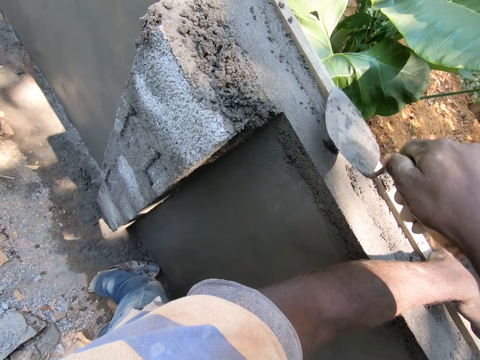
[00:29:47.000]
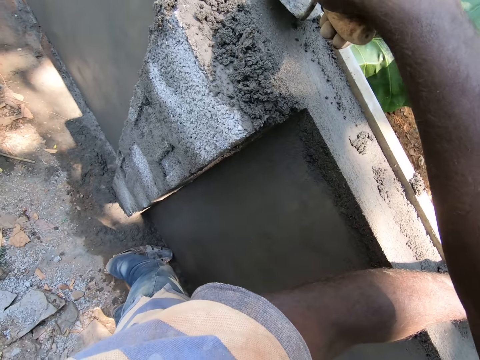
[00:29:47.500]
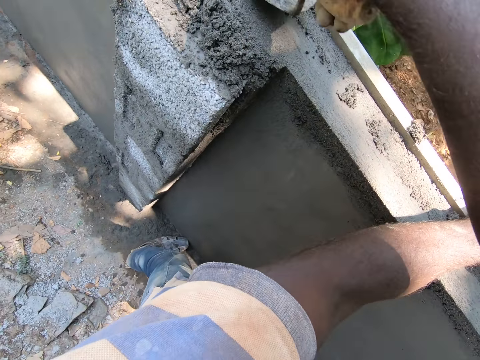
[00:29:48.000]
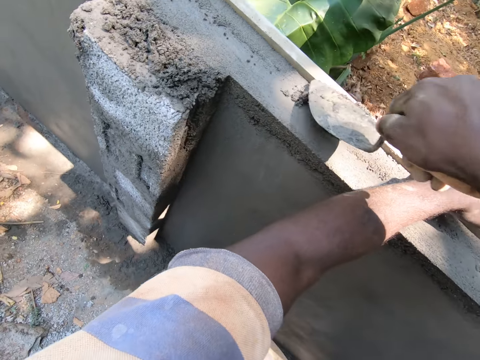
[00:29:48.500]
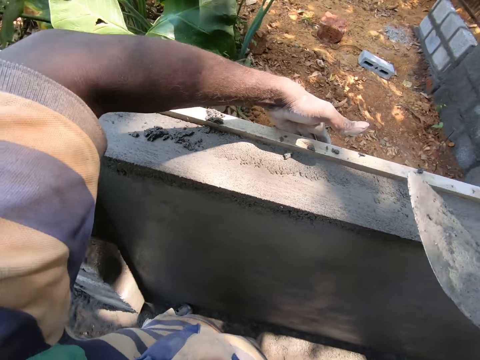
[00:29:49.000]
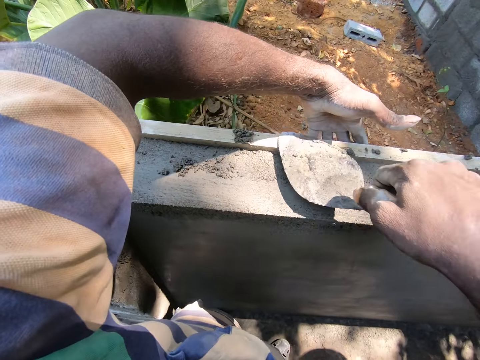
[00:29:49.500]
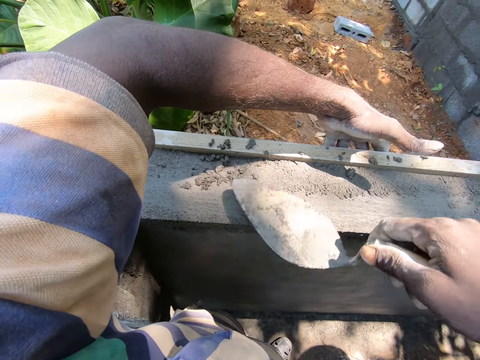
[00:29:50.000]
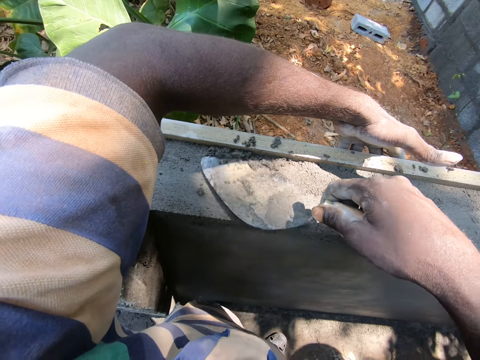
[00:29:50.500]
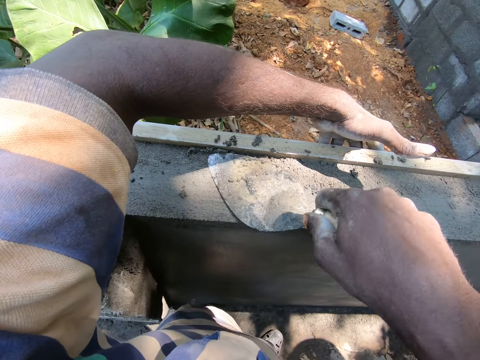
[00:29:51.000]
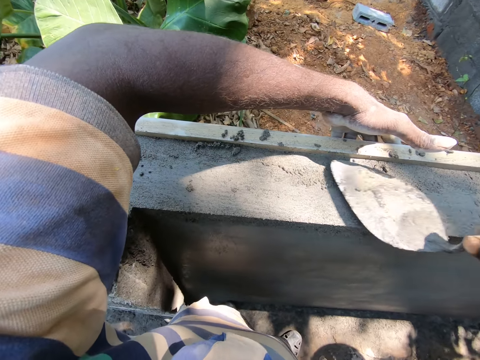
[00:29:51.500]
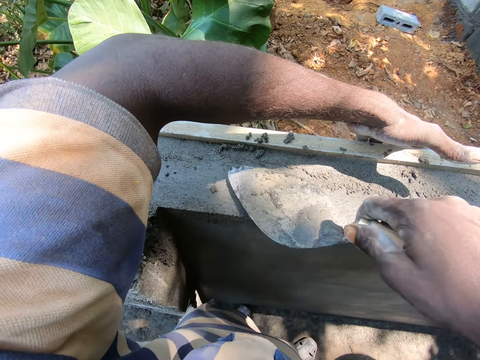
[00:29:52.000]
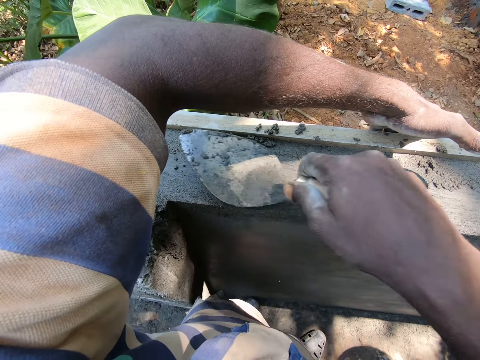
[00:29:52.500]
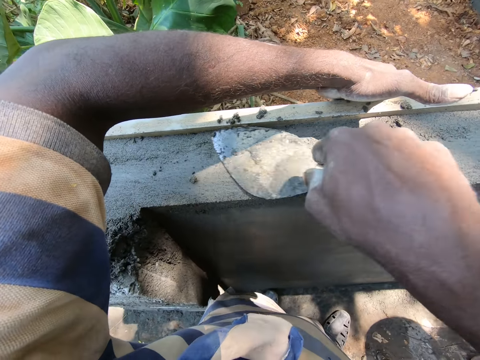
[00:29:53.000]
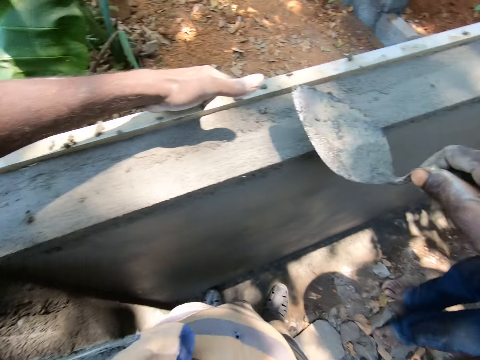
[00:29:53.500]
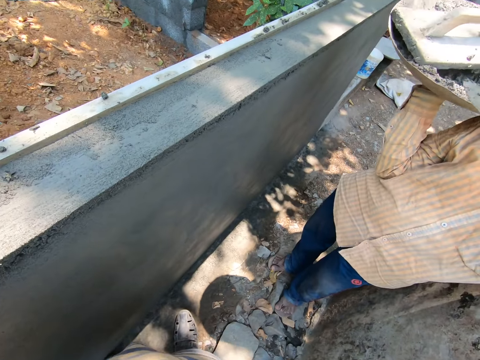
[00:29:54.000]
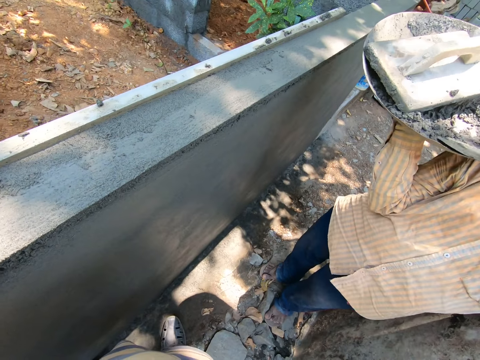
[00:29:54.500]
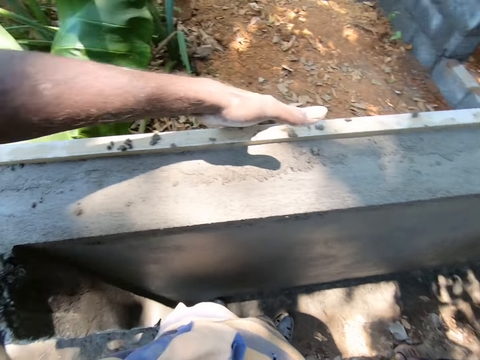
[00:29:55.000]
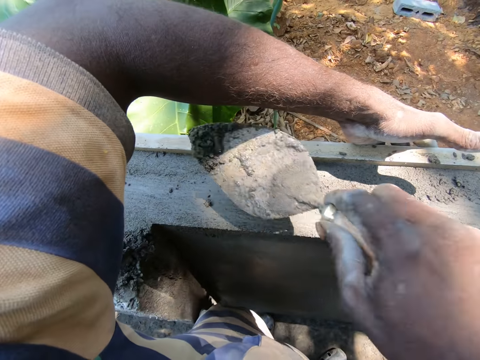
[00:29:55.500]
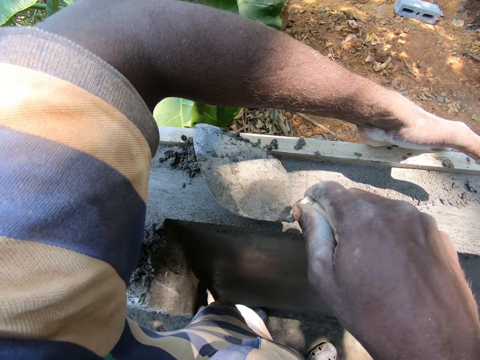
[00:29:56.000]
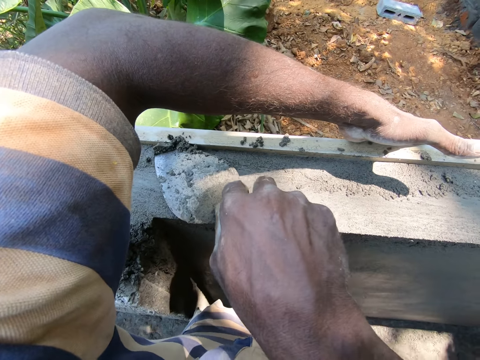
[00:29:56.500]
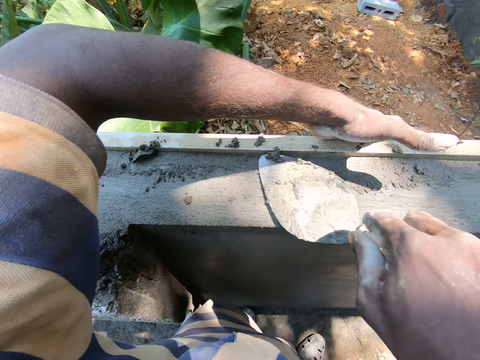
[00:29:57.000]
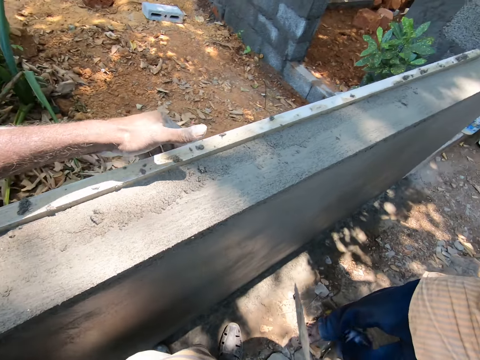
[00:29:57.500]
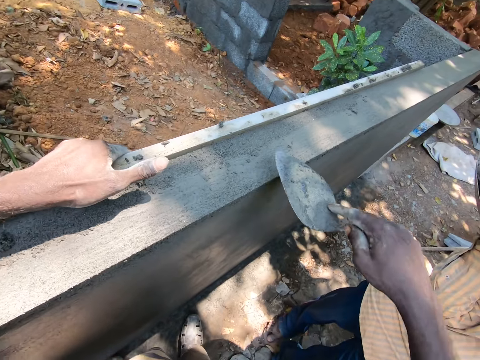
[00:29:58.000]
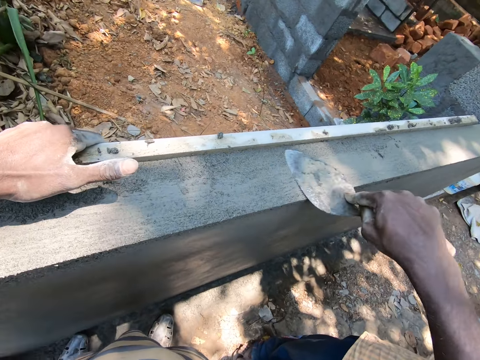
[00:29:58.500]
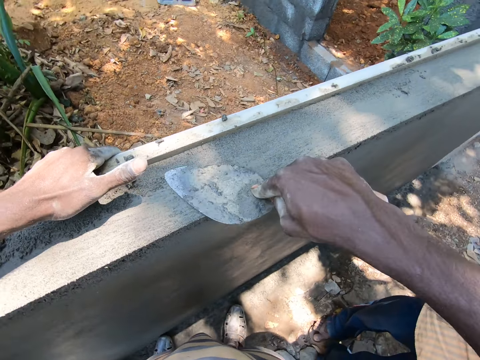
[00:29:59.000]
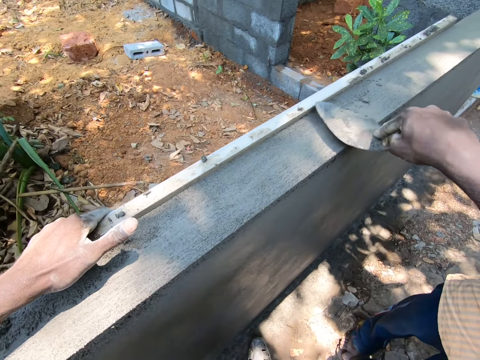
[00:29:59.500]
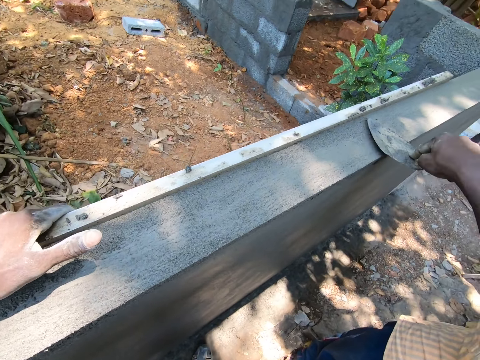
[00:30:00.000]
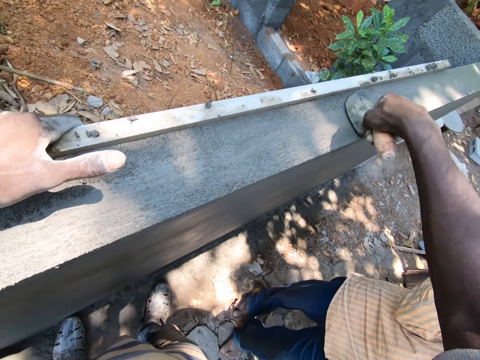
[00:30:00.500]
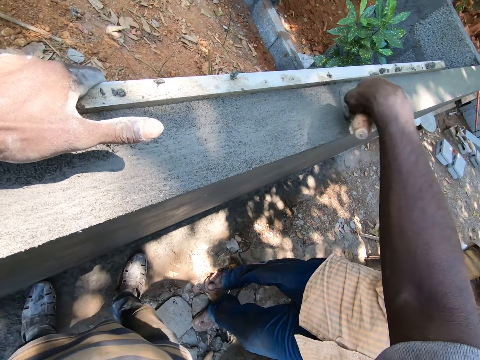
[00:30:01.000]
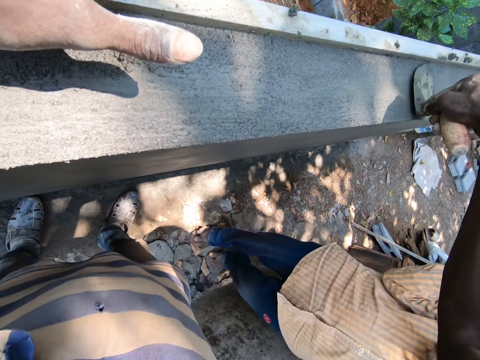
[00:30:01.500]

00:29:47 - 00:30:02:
The camera wearer scoops the concrete with the trowel from the tray. They pour the concrete on the wall with the trowel. They spread the concrete with the trowel. They level the concrete on the wall with the trowel.

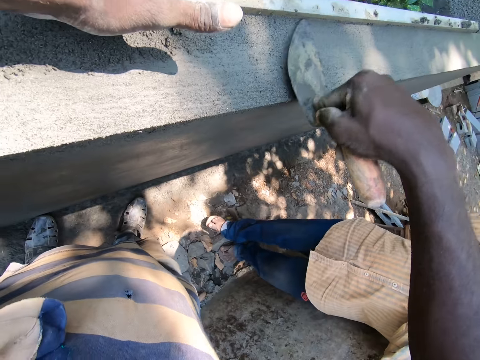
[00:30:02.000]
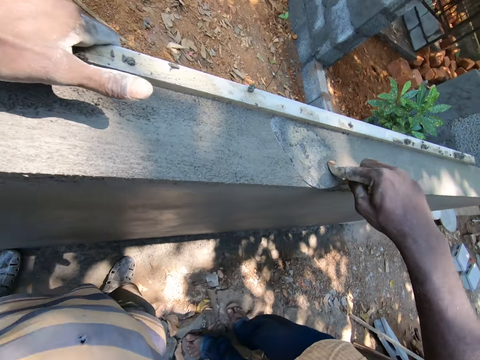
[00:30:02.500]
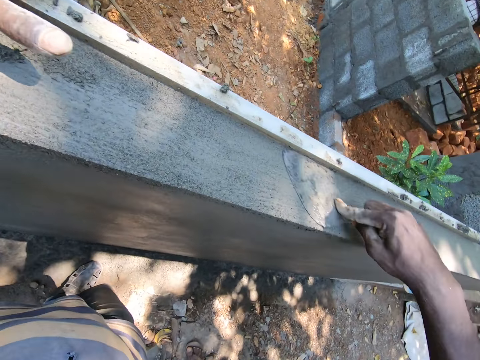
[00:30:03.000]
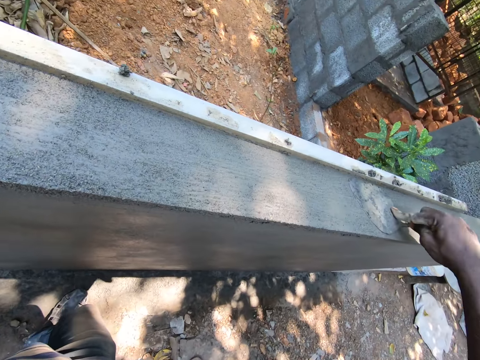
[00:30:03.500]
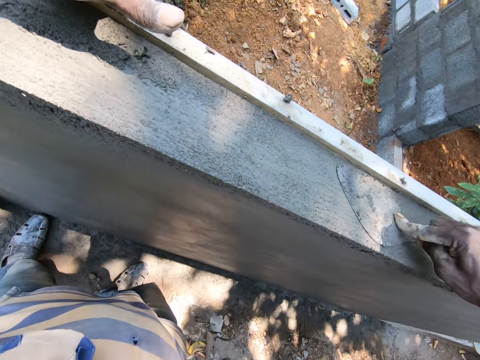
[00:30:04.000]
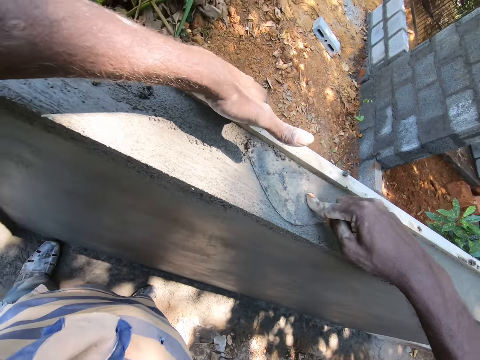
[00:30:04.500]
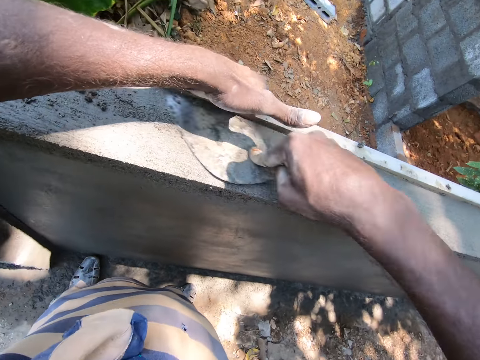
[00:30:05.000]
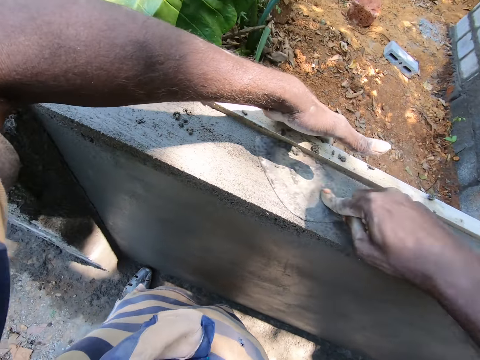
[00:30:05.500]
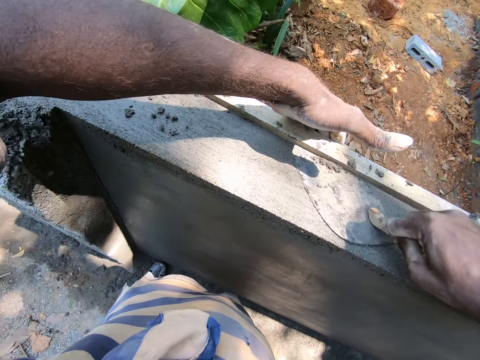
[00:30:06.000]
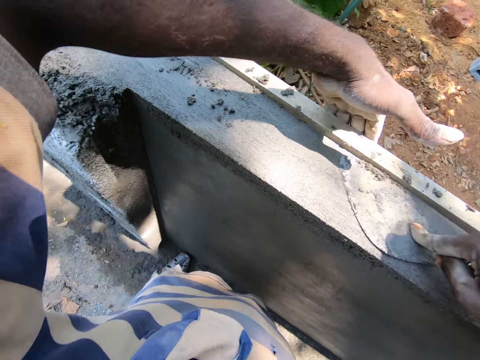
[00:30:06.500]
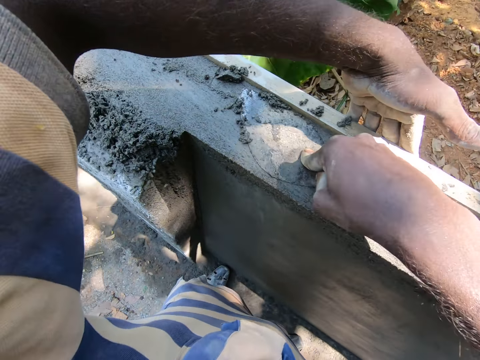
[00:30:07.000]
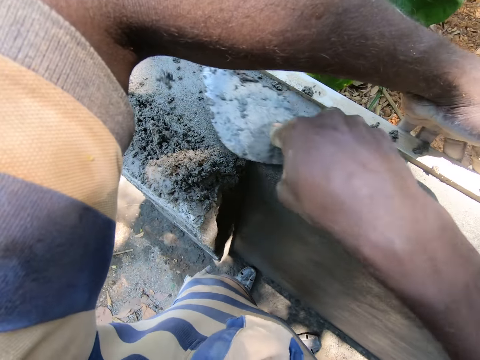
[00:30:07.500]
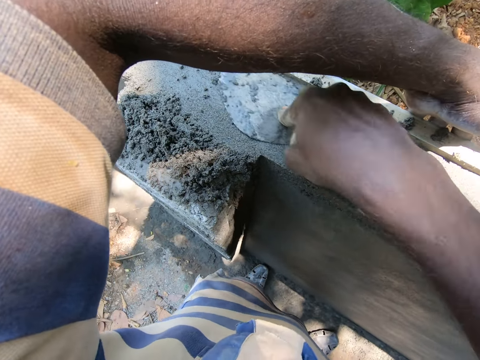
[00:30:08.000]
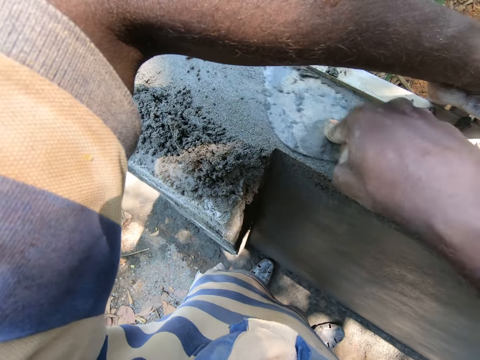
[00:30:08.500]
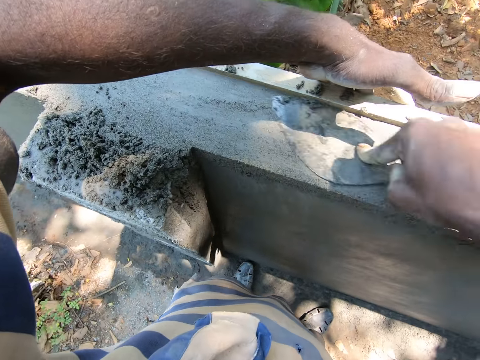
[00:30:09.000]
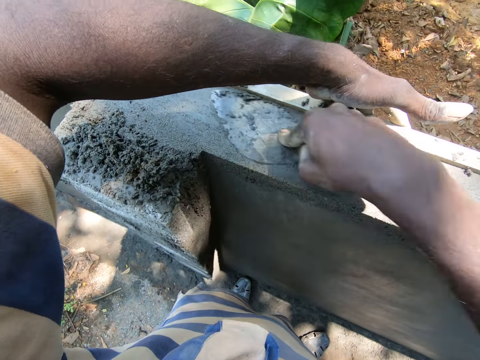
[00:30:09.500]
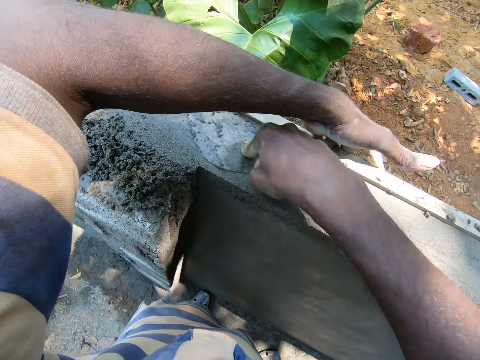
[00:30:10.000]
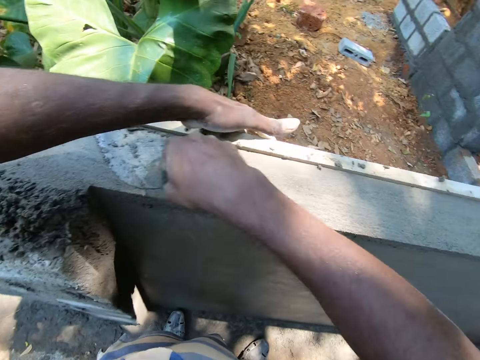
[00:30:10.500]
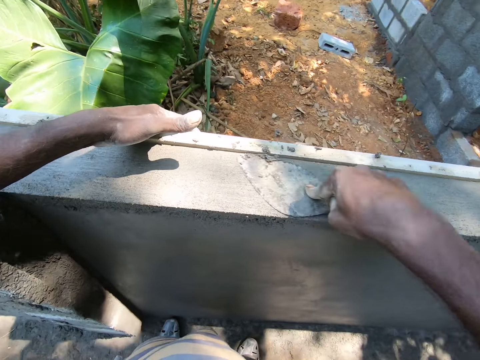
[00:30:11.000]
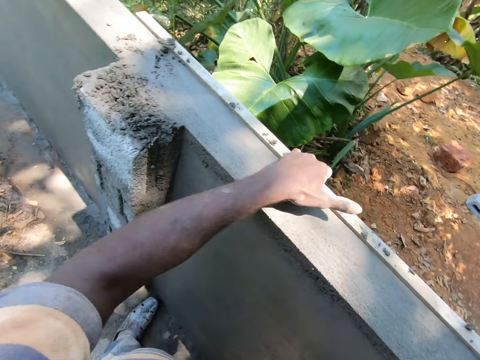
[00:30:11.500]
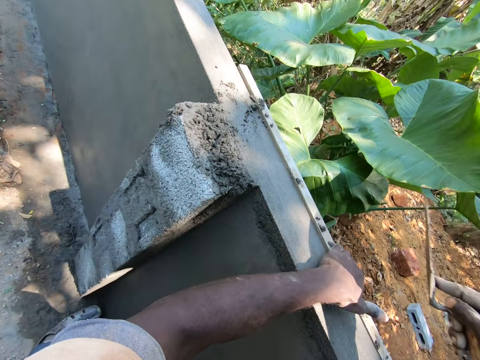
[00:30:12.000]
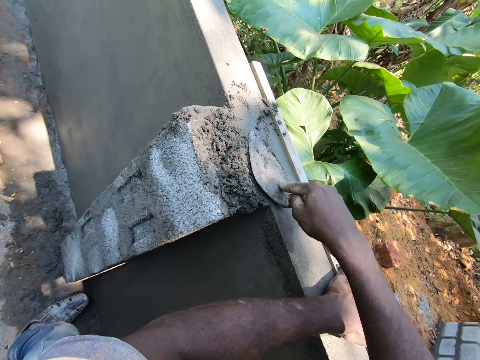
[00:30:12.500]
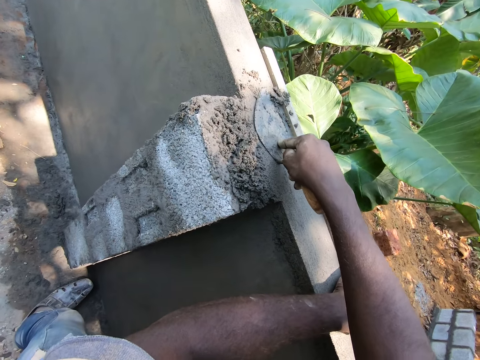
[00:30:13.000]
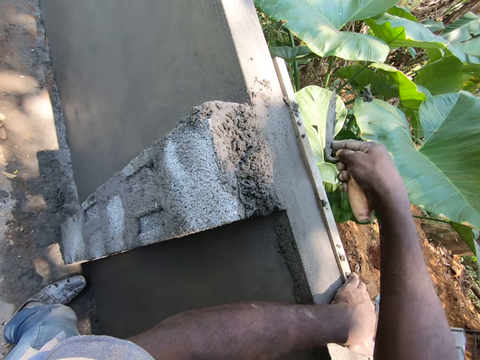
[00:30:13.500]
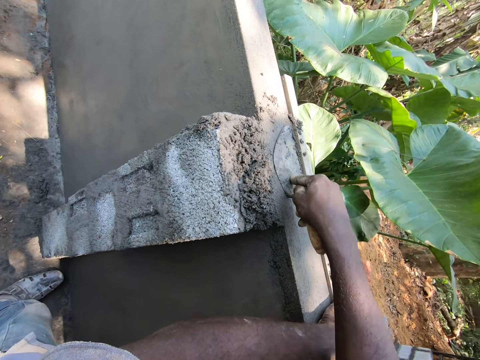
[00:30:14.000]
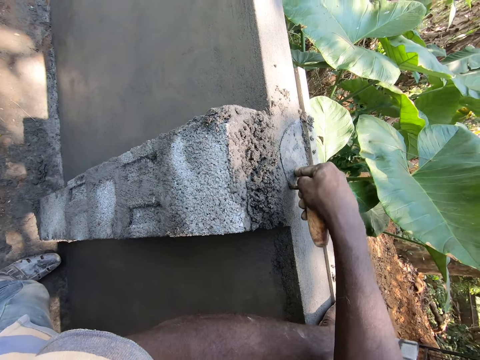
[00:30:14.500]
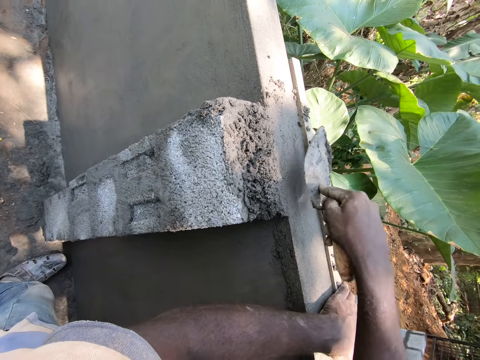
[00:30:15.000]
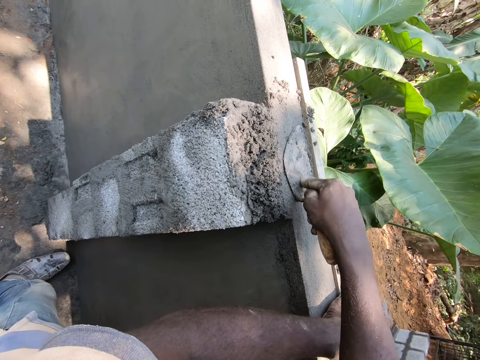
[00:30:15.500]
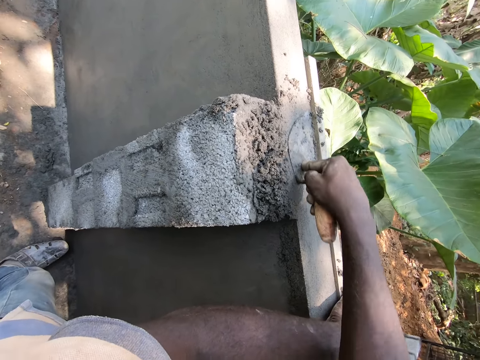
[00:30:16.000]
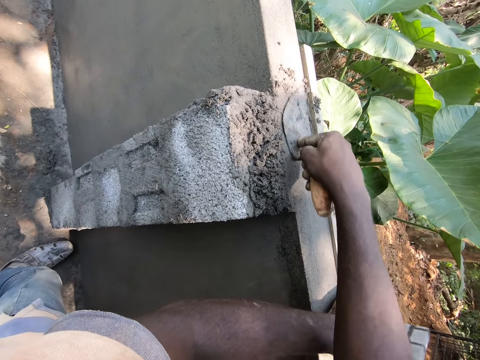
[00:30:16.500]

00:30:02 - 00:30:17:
The camera wearer interacts with a man. They level the concrete on the wall with the trowel. They remove mortar from the wall.
